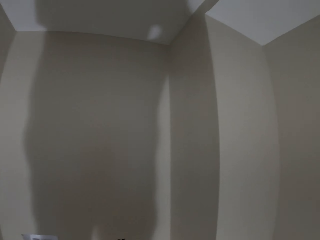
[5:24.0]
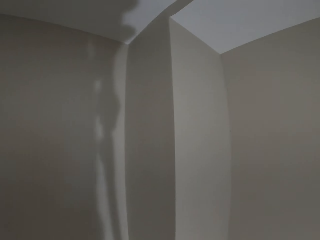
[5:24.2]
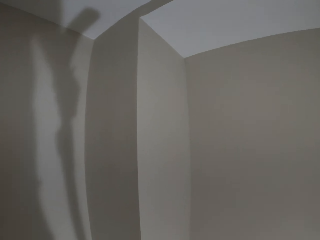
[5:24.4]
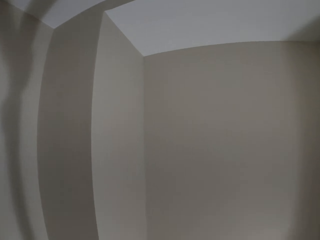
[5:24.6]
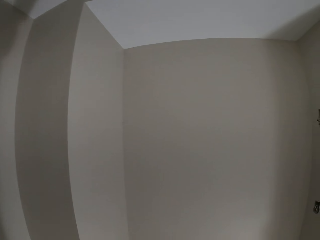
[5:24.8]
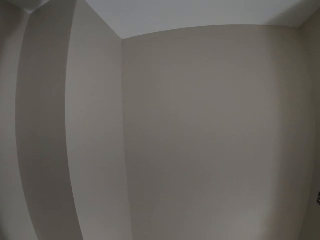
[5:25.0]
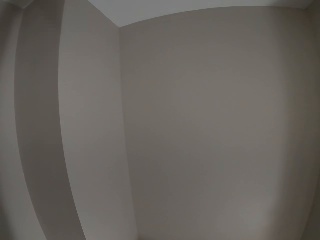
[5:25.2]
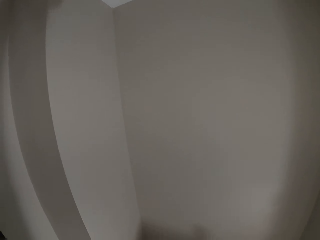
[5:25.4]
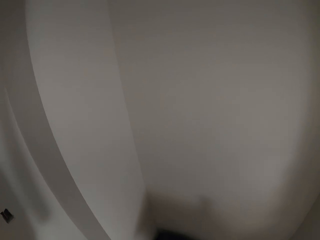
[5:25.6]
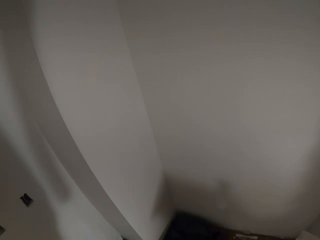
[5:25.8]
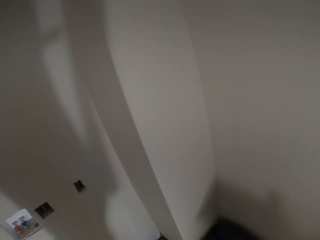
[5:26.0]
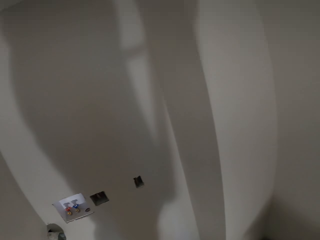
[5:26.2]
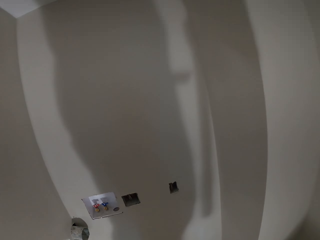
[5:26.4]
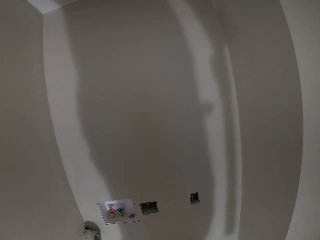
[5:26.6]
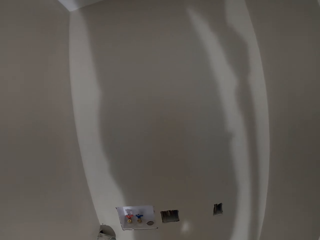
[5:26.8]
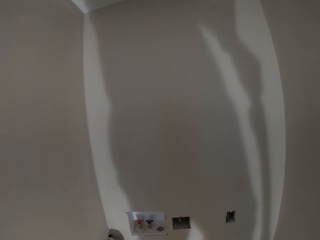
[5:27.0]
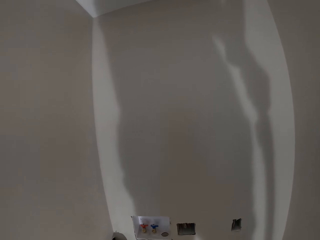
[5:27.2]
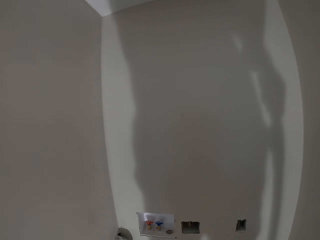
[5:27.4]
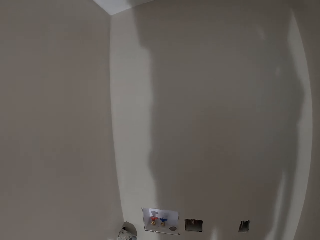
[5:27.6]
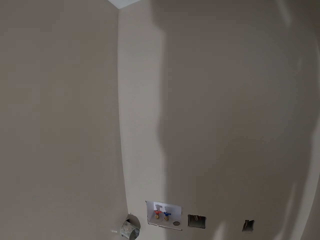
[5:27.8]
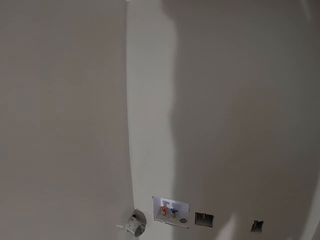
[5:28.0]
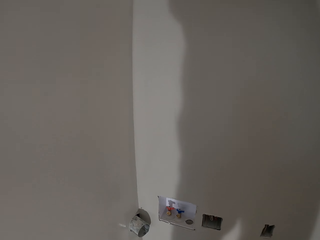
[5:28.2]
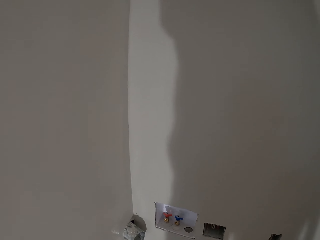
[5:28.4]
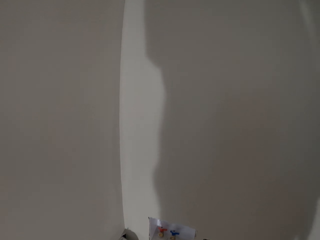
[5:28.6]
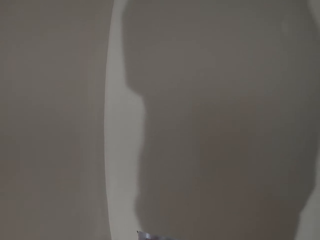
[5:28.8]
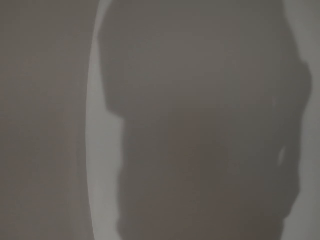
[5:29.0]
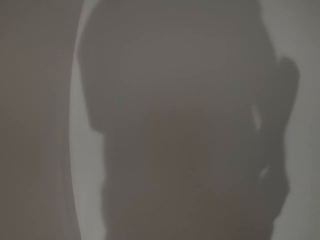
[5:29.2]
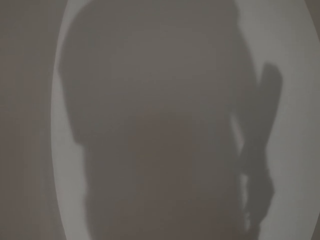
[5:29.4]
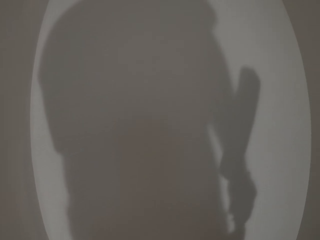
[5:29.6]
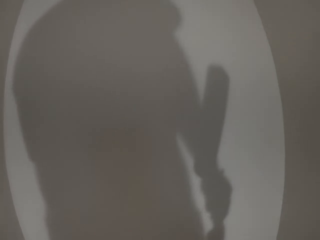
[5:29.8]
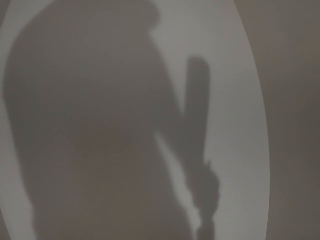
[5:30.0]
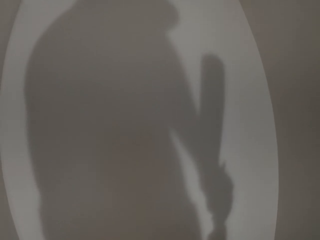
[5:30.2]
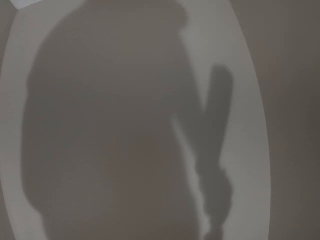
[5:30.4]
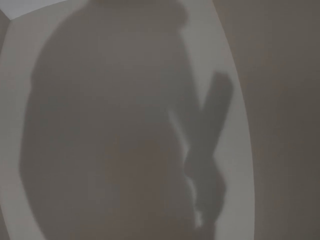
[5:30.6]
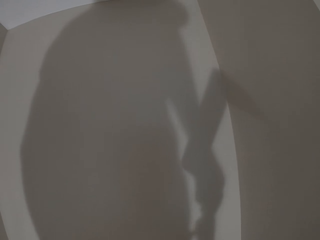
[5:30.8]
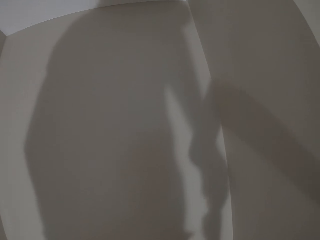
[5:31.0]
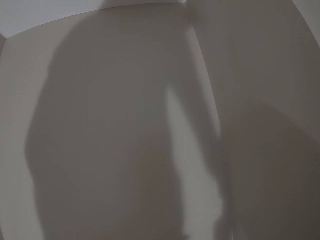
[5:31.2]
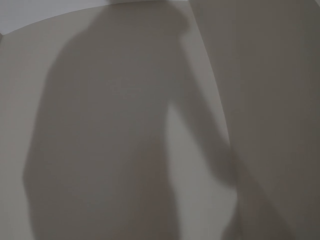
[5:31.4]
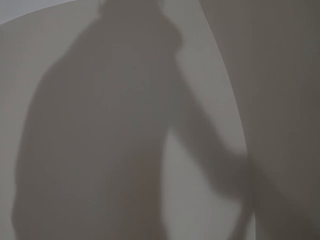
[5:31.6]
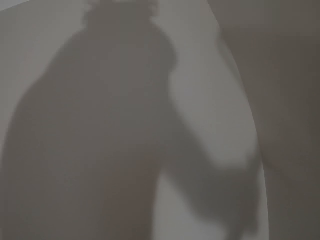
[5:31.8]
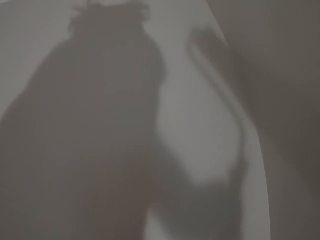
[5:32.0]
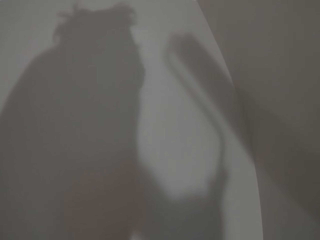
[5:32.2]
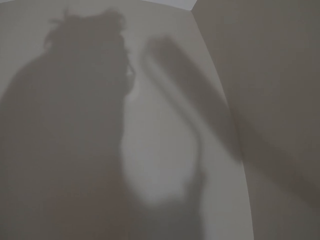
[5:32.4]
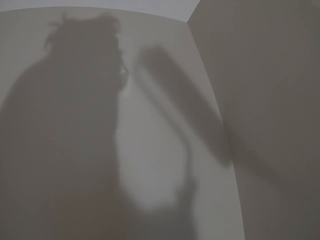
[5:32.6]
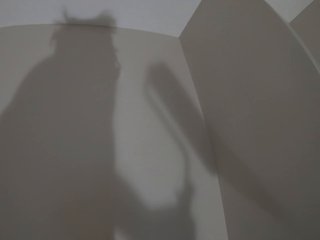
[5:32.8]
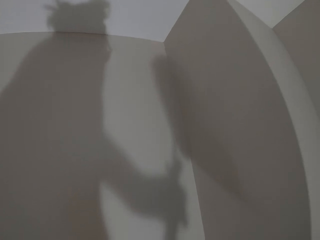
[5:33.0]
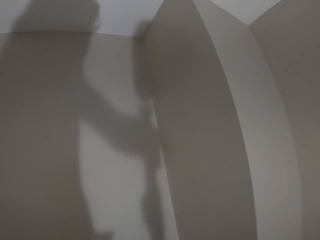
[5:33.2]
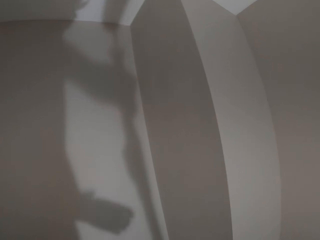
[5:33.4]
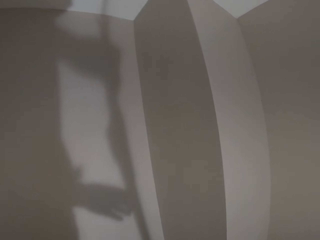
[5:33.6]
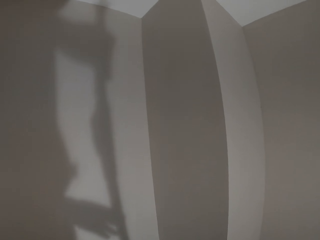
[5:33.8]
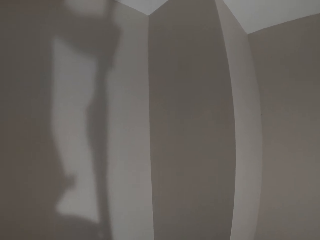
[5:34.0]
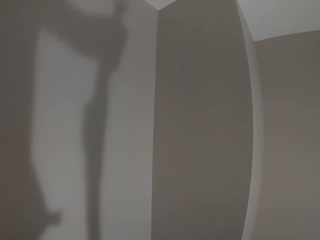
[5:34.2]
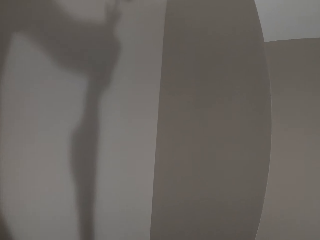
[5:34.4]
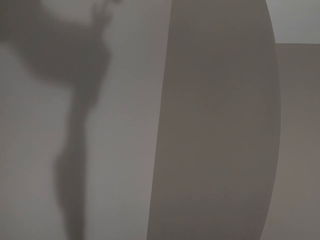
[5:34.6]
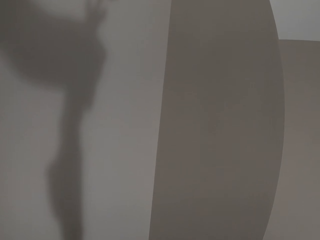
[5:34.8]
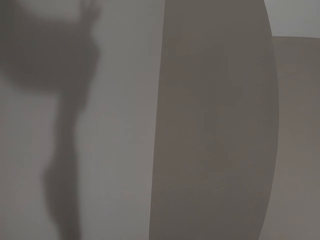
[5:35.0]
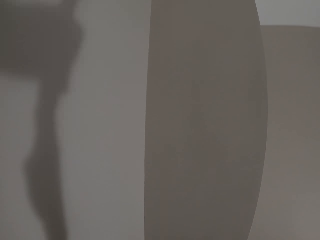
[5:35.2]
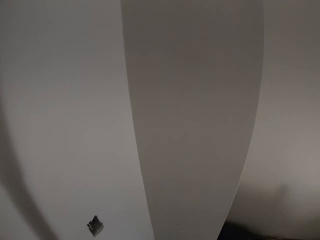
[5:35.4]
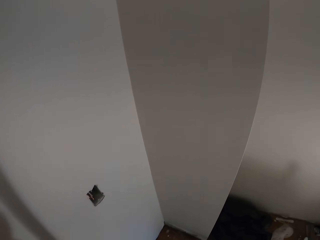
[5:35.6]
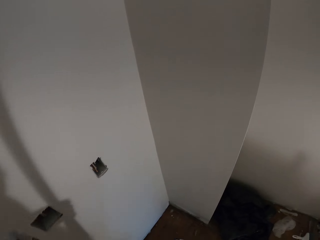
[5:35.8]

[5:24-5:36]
The camera wearer looks around.

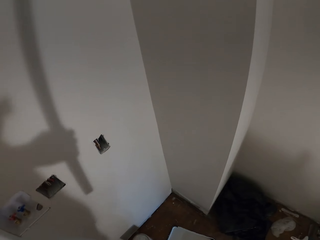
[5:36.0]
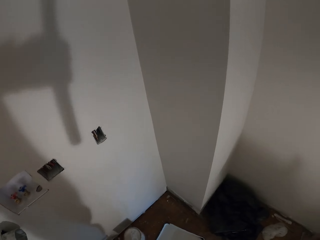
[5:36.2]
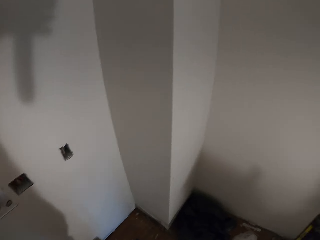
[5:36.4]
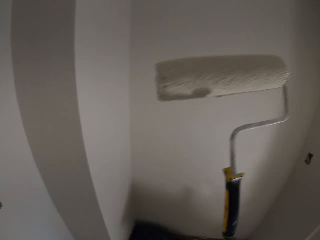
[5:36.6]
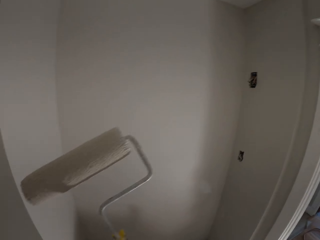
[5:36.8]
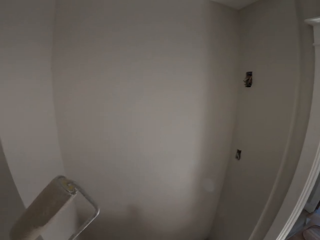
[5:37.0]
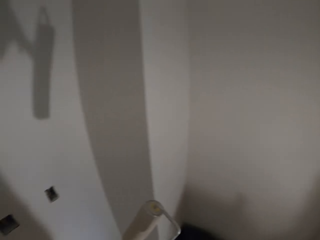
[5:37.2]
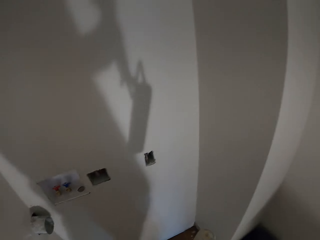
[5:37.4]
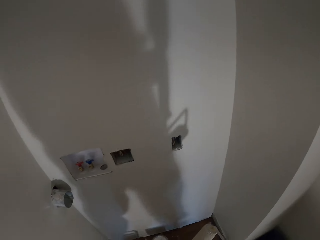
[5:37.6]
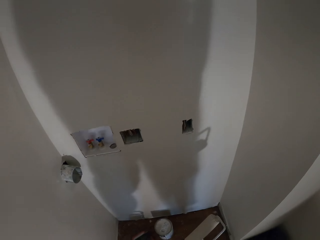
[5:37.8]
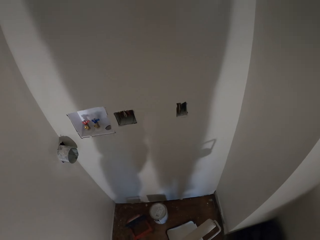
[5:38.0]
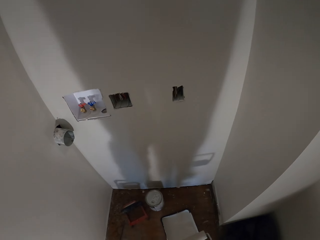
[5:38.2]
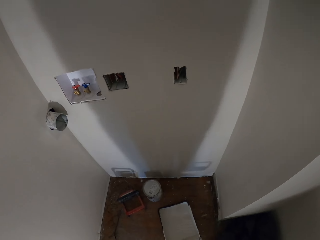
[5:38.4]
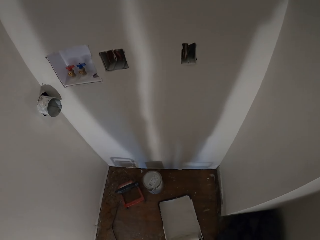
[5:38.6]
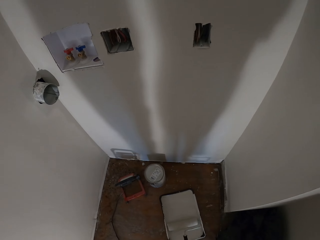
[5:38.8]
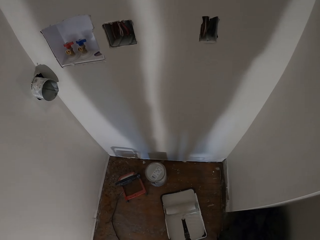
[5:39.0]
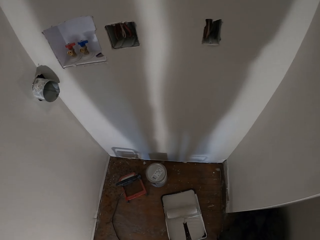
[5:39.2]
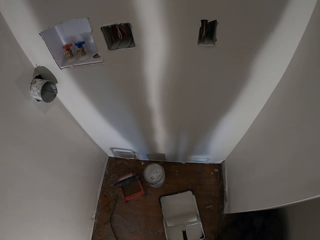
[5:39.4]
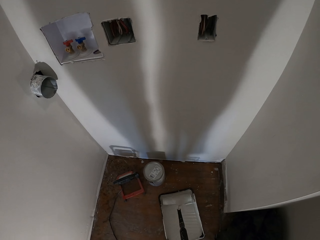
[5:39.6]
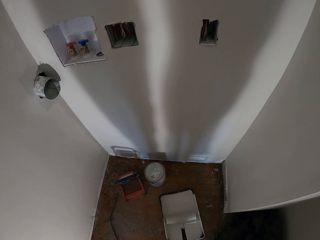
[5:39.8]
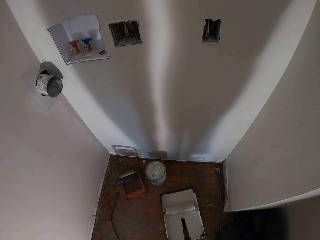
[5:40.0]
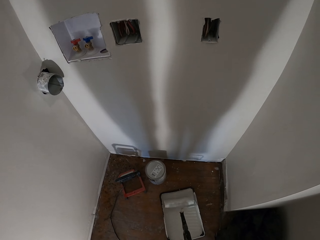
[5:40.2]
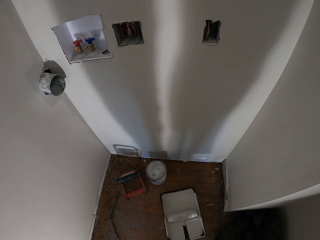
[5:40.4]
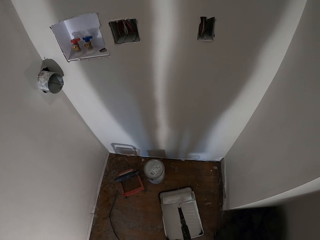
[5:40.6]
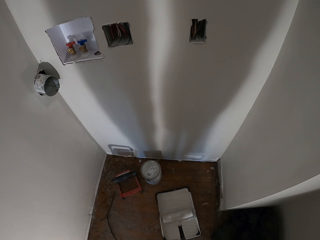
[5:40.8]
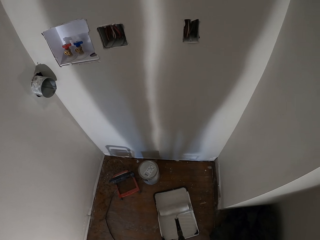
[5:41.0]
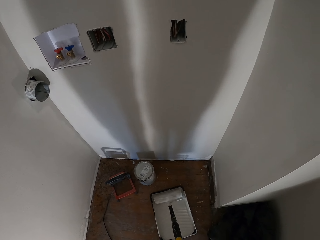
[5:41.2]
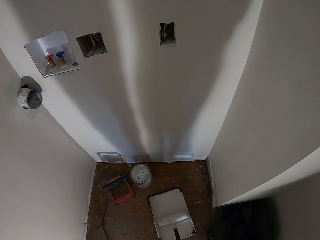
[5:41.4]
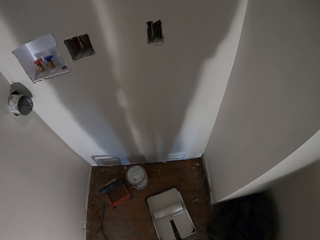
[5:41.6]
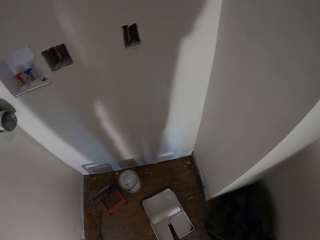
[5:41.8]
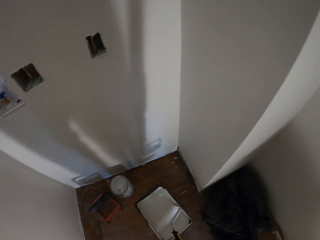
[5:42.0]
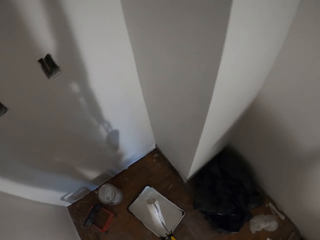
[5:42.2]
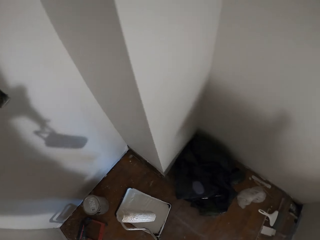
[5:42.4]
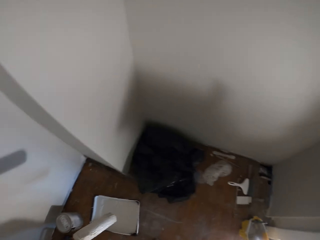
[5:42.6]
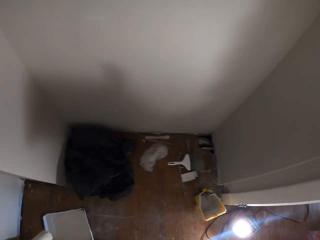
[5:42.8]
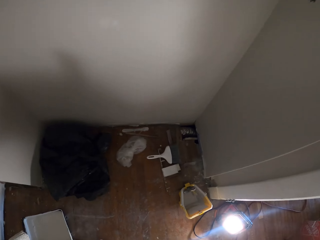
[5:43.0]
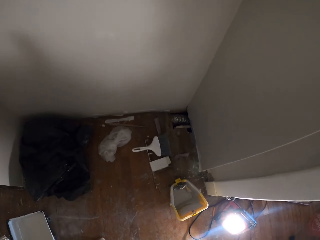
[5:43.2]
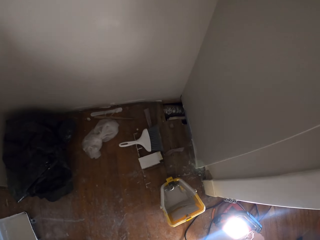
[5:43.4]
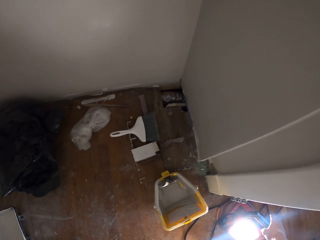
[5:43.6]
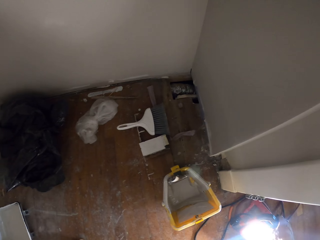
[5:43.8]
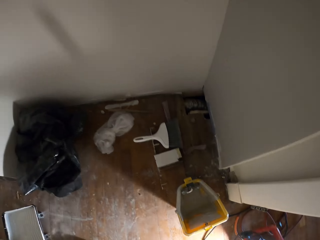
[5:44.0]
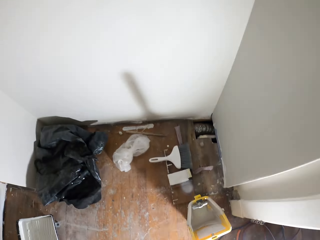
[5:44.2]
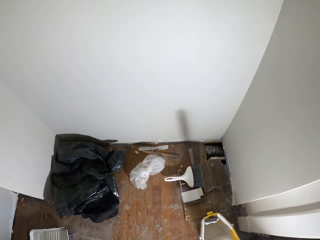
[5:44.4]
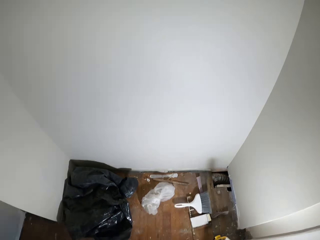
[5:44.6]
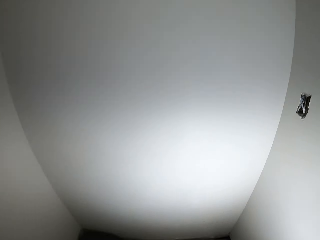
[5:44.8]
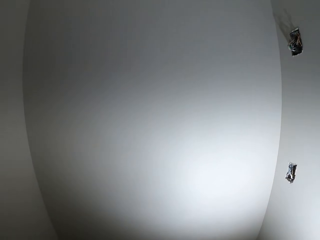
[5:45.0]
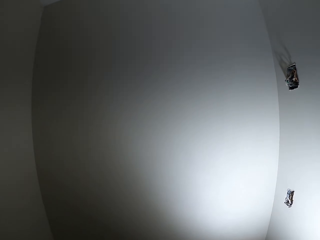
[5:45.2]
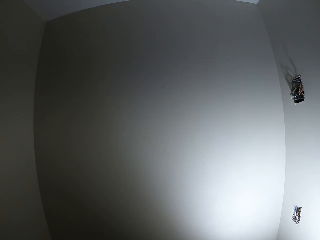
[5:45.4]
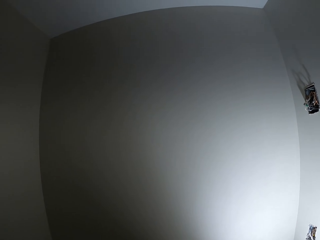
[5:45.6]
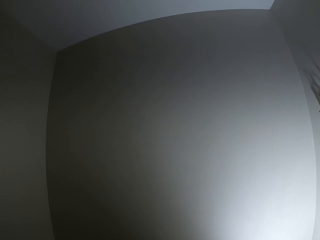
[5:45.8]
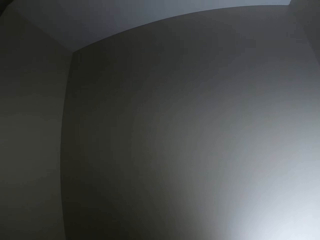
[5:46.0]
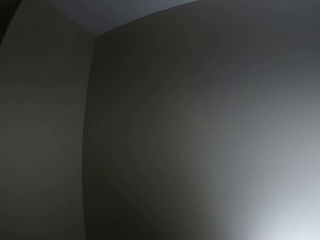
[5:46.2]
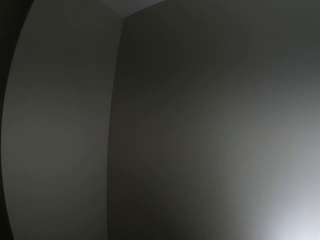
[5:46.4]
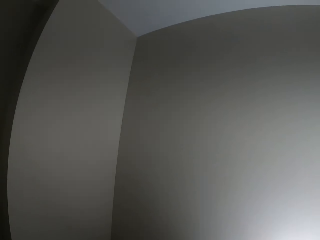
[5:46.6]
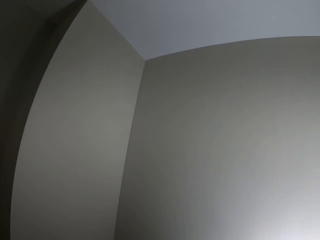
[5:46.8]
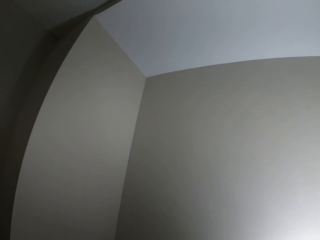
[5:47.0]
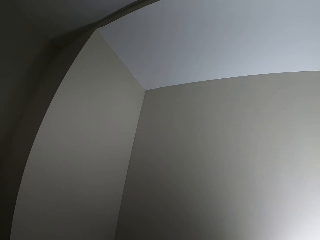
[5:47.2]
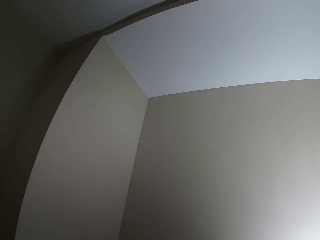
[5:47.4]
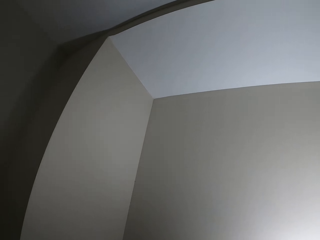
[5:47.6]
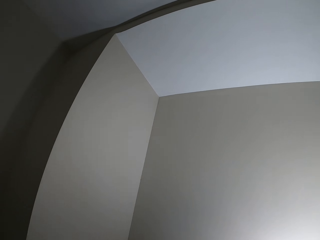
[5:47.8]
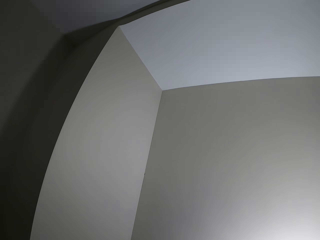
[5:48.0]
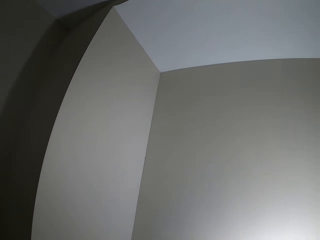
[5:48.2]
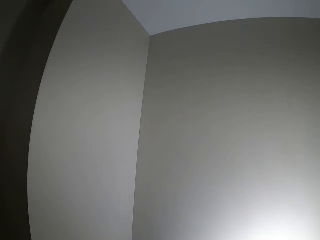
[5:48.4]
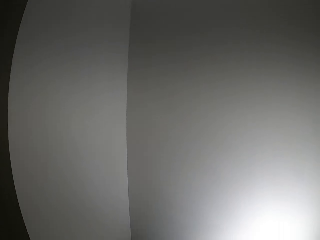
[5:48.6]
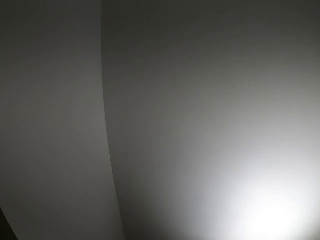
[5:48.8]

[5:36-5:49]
The camera wearer bends down. They scoop paint on a paint tray with the roller brush. They roll the paint roller on the paint. They walk around. They pick up a work light on the floor. They look around the wall.
